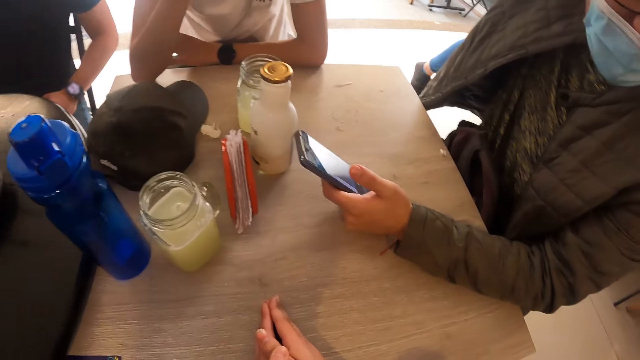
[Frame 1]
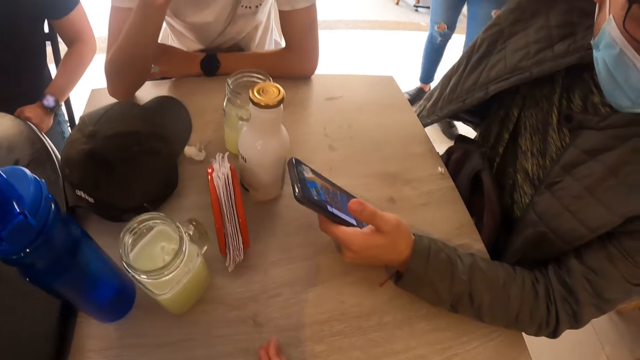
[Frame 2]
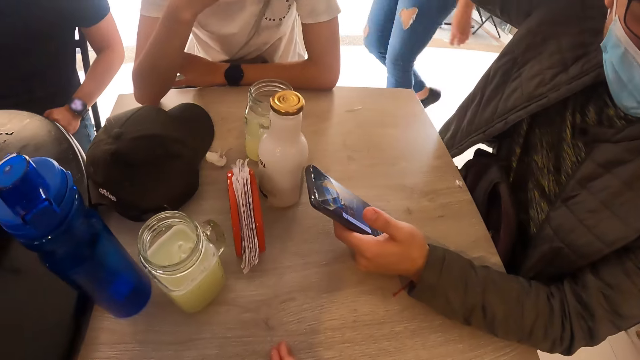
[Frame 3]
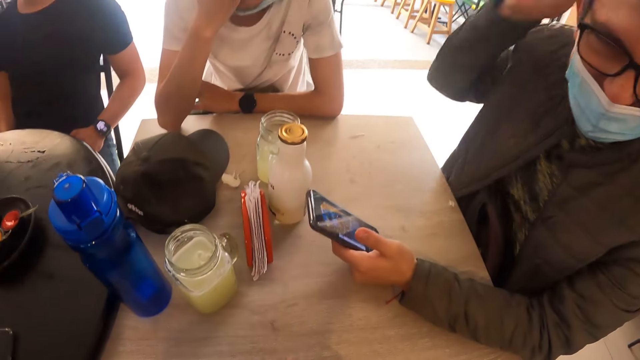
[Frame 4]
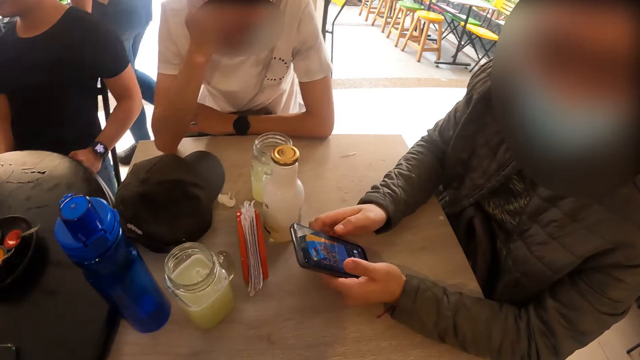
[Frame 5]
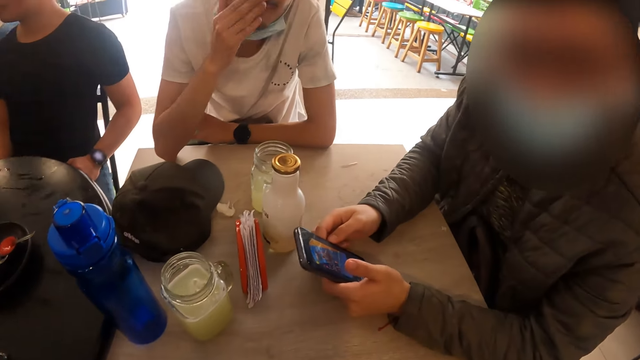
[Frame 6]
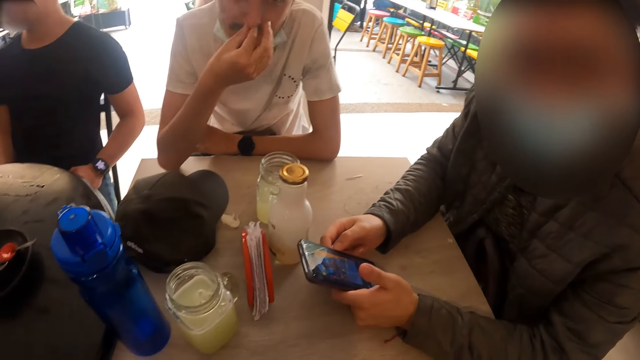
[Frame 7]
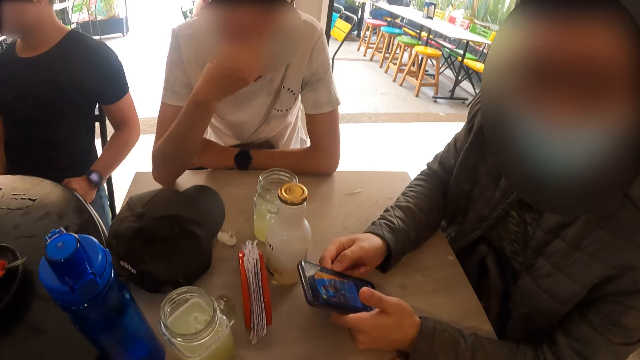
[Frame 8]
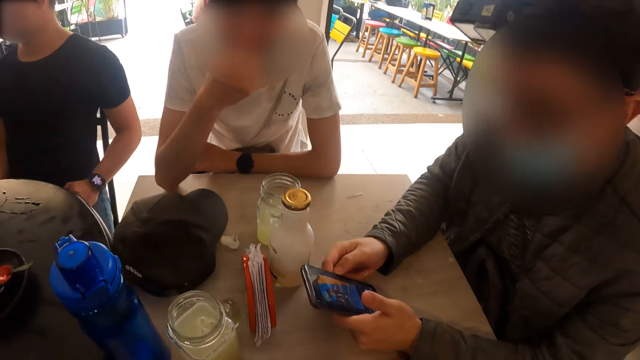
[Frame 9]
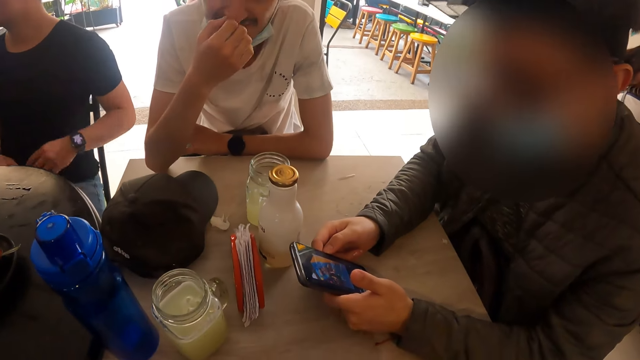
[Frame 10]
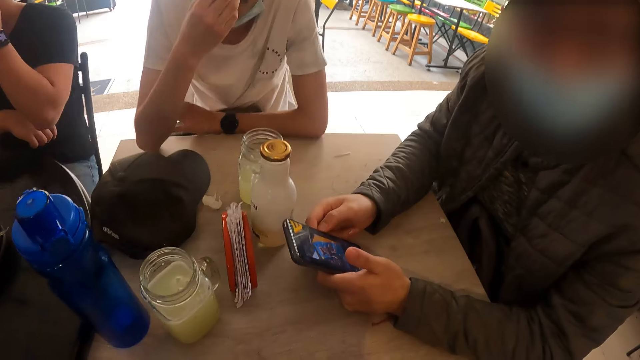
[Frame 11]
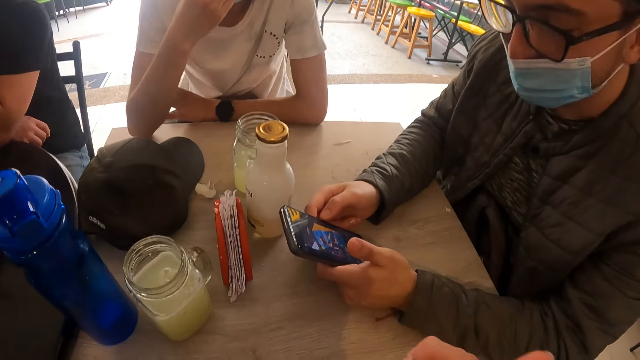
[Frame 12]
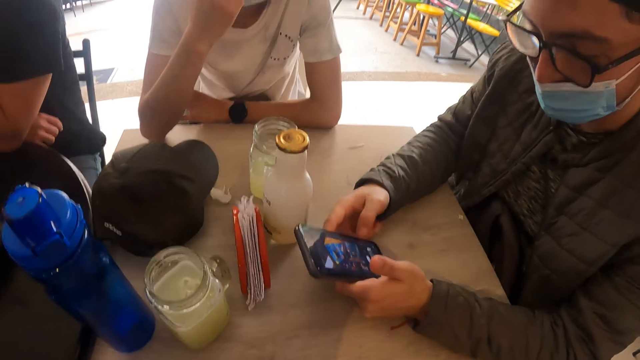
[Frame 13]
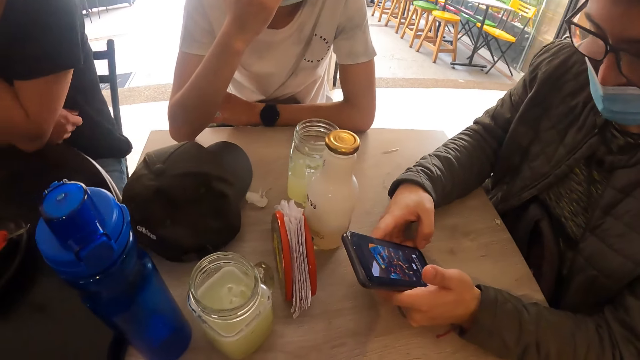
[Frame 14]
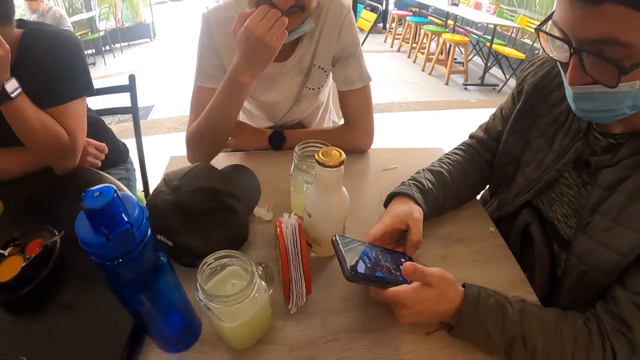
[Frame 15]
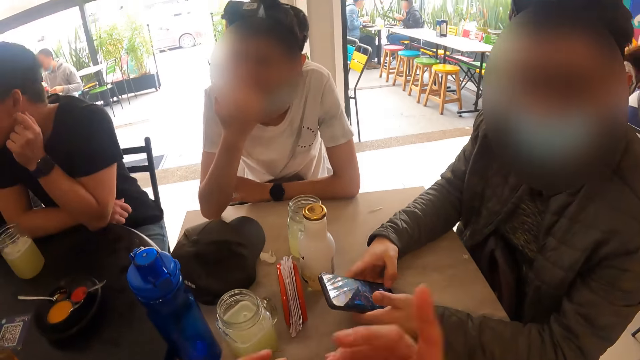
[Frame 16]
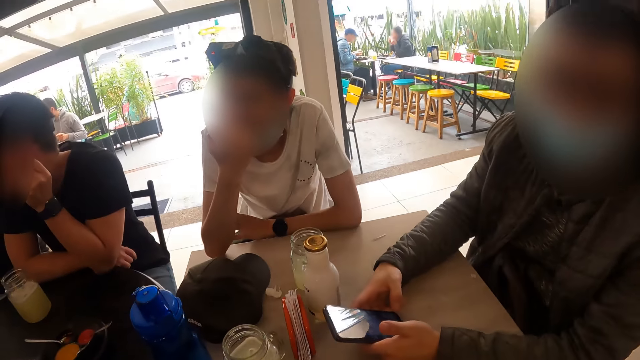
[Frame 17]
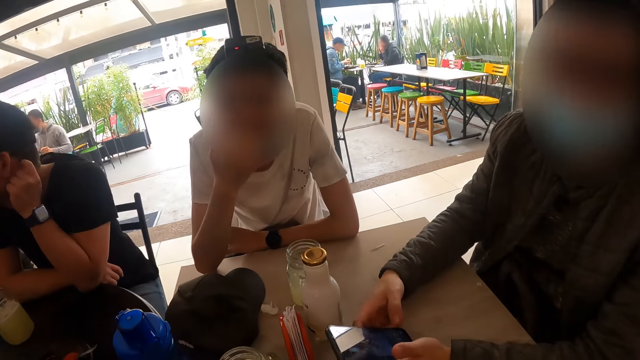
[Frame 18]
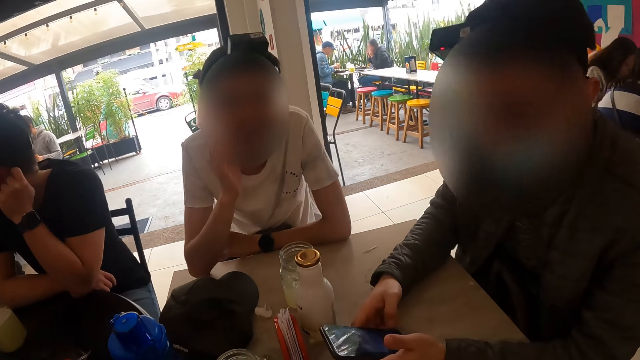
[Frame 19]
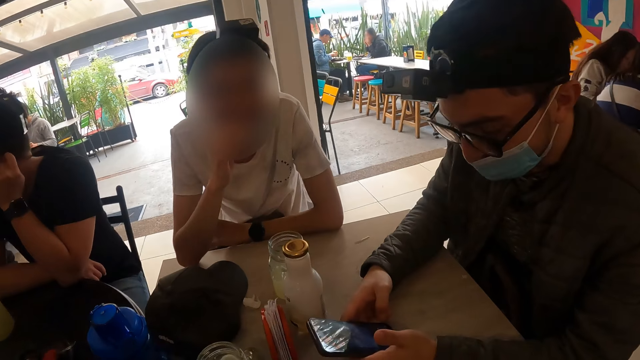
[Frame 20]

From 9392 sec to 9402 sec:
A man holds a phone with both hands. The man operates the phone with both hands.

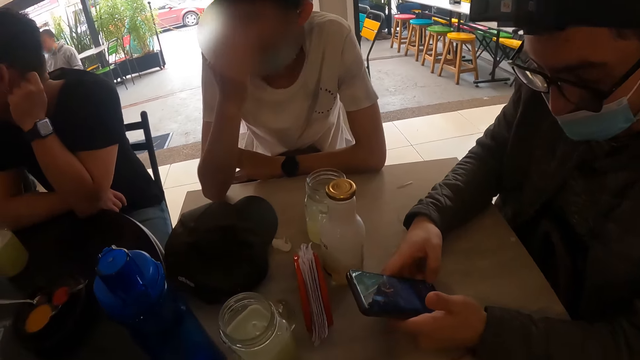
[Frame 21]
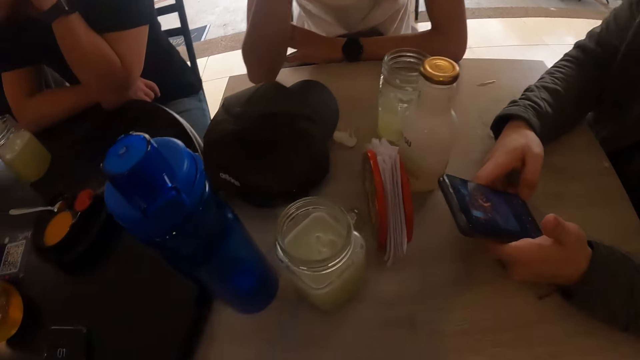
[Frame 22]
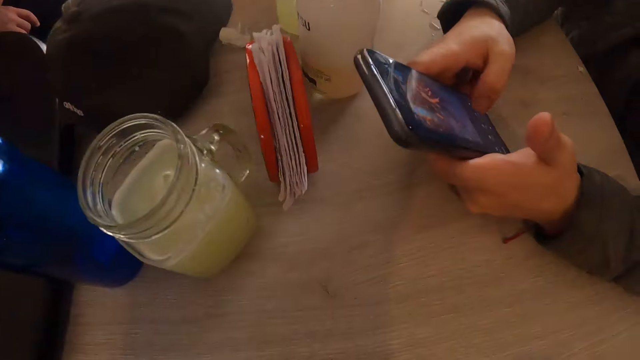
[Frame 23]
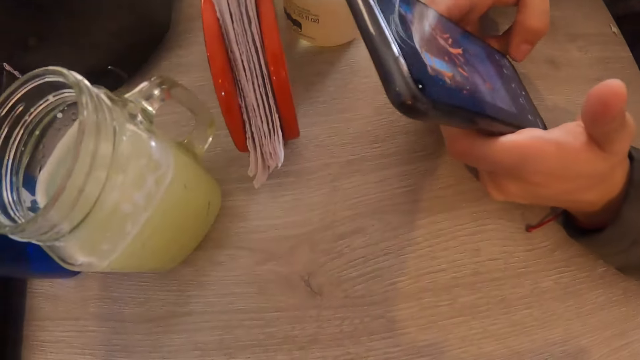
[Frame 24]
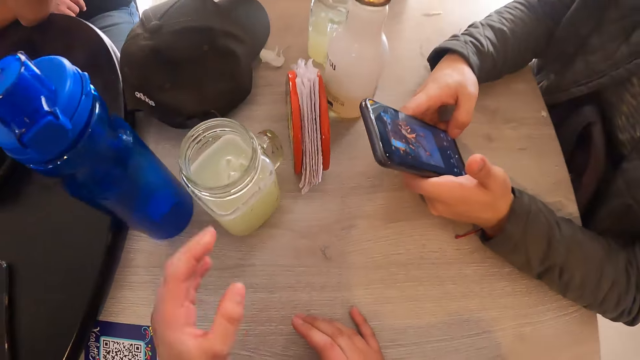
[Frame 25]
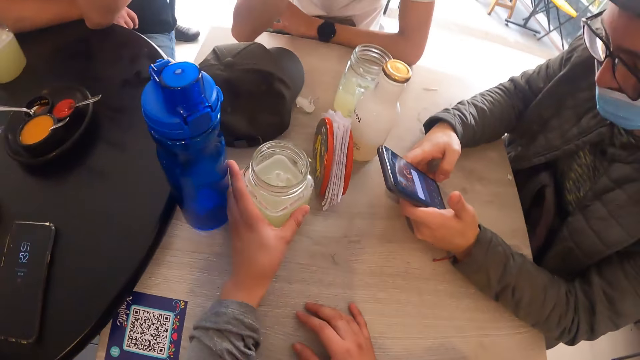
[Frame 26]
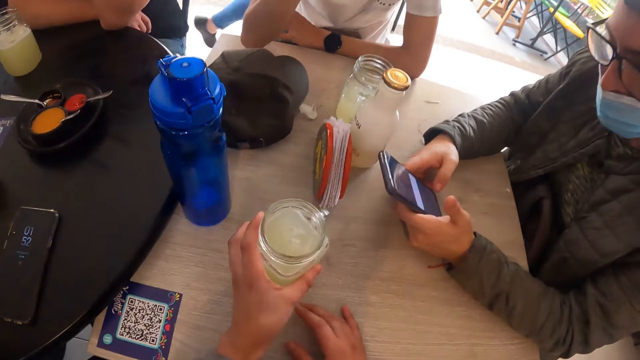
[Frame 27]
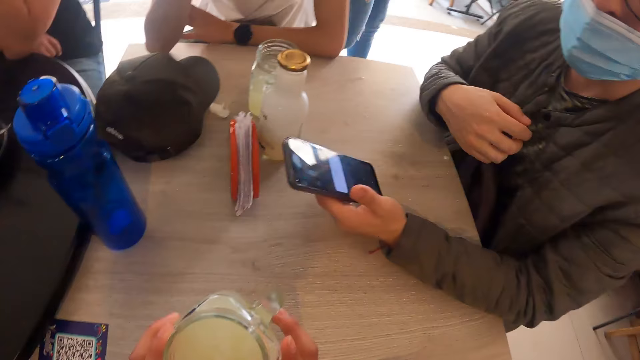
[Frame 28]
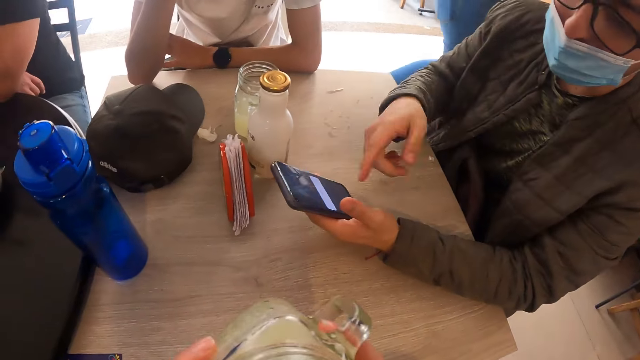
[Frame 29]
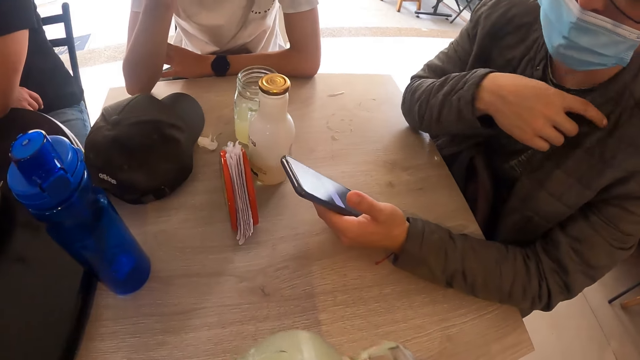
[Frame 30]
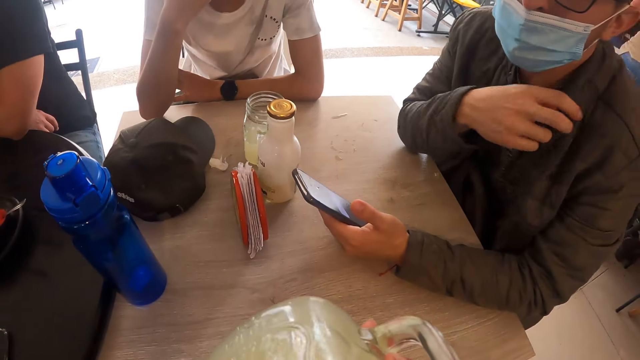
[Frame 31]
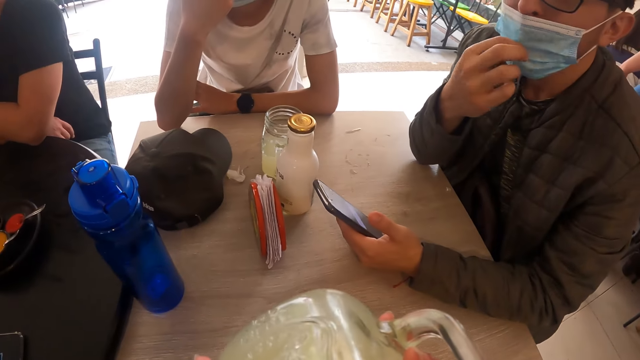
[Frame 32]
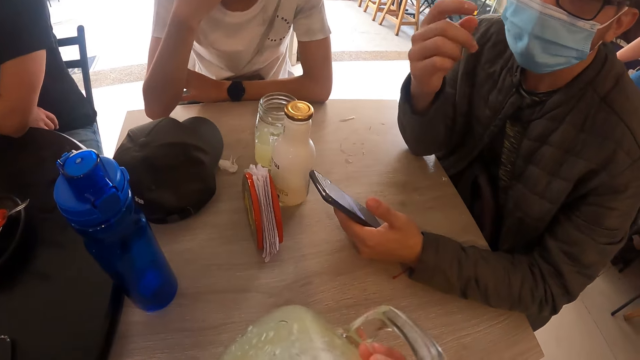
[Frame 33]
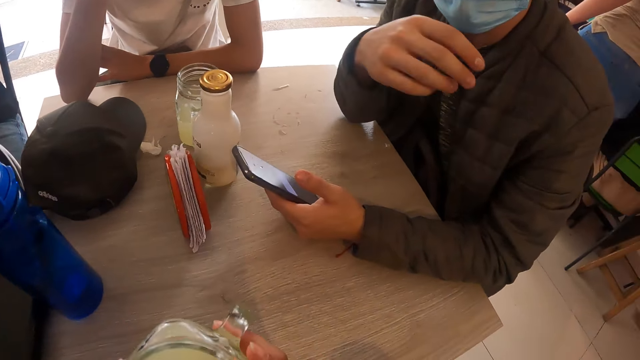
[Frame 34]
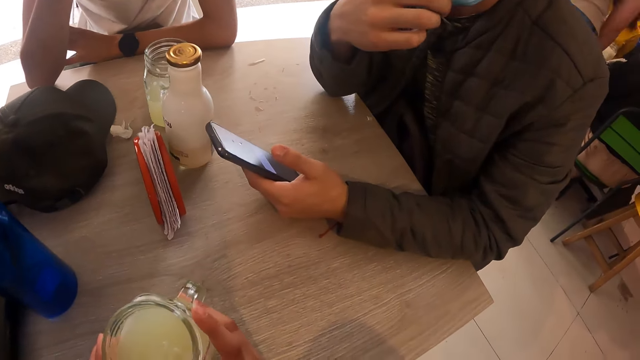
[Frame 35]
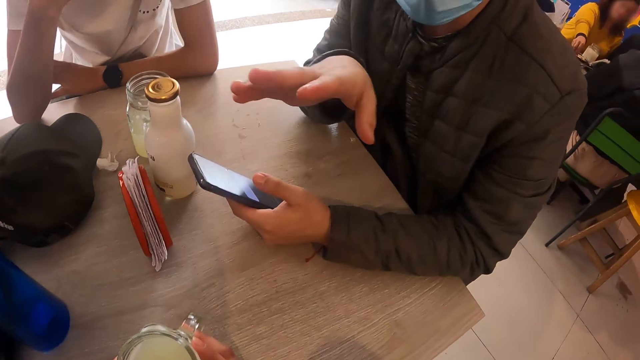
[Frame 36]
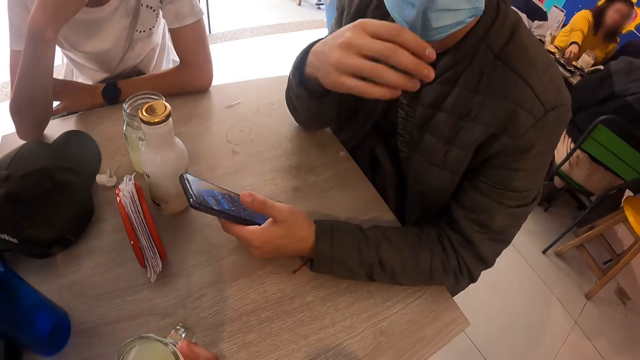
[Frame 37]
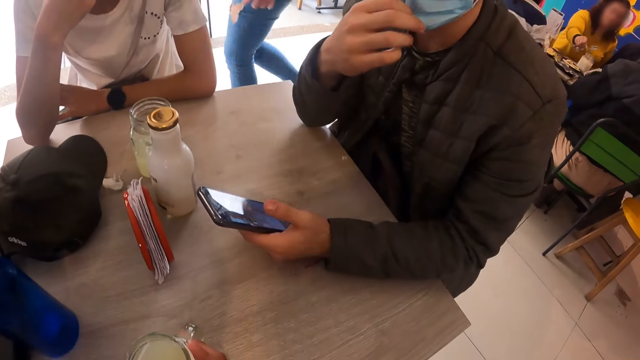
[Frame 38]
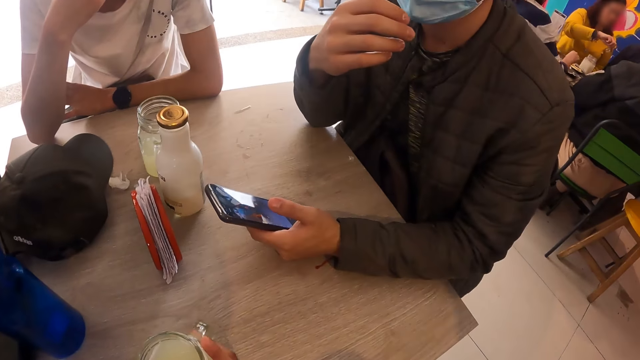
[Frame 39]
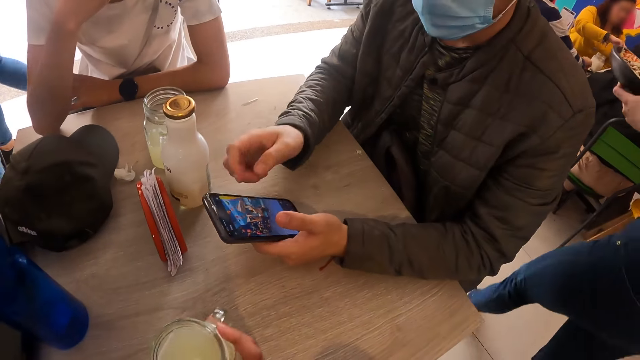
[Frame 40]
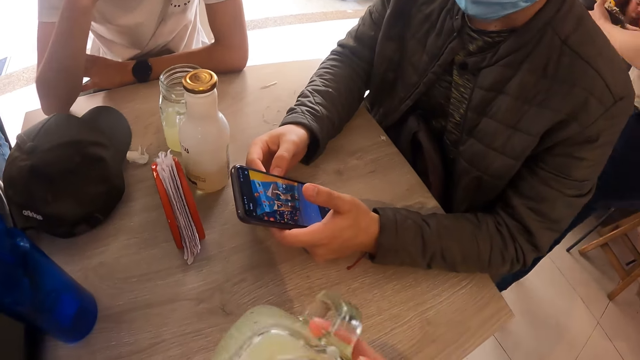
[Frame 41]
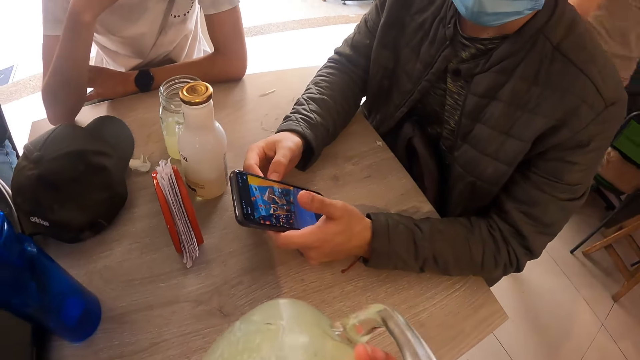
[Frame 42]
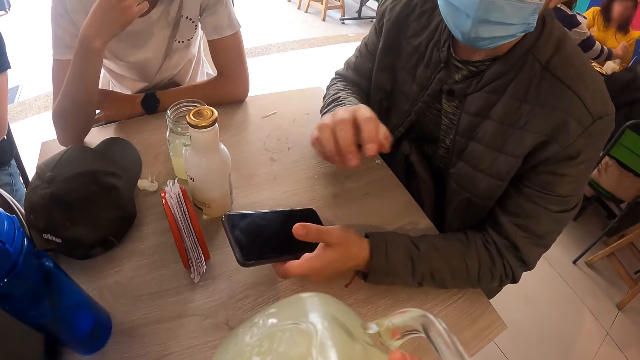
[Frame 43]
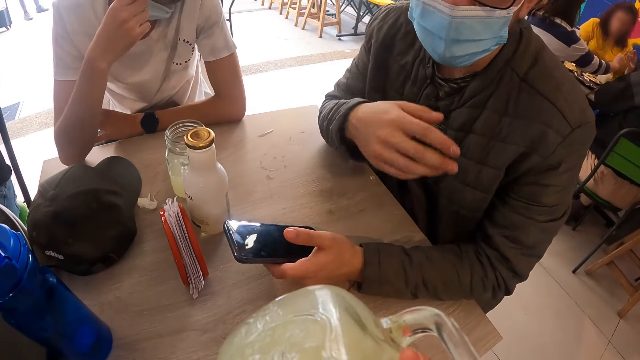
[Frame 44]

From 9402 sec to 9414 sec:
The camera wearer picks up the cup of juice from the table with her left hand. A man uses a mobile phone. The camera wearer interacts with another man and the first man. She holds the cup of juice with both hands. She drinks from the cup of juice in both hands. The first man adjusts his nose mask with his right hand. The camera wearer interacts with the other man and the first man. The first man holds the mobile phone. The camera wearer interacts with the other man and the first man, and puts the cup of juice on the table. The first man holds the mobile phone. The camera wearer interacts with the first man and grabs the cup of juice. The first man holds the mobile phone. He holds the mobile phone again. The camera wearer interacts with the first man and drinks from the cup of juice.
